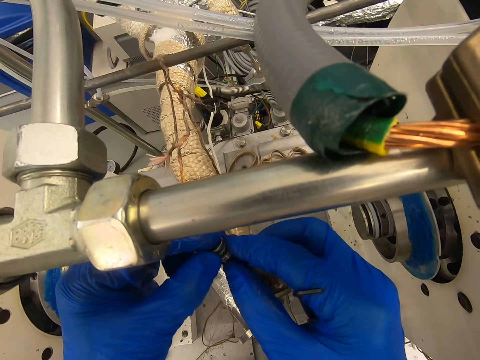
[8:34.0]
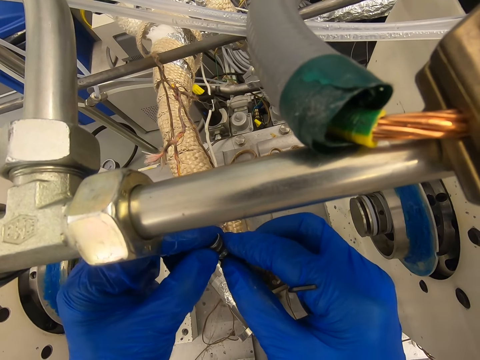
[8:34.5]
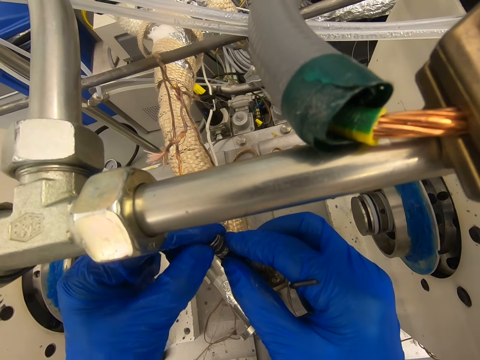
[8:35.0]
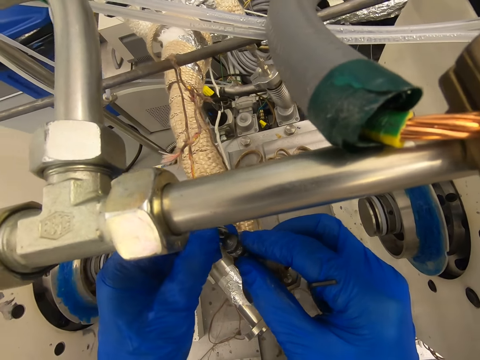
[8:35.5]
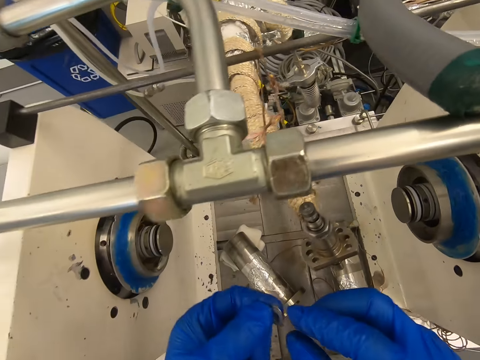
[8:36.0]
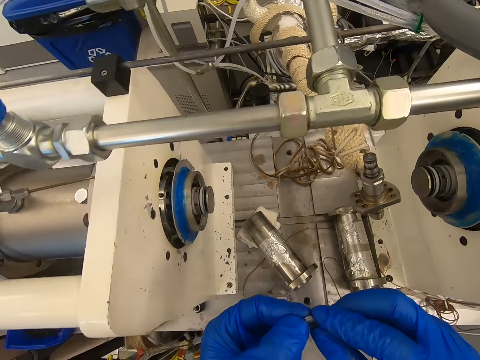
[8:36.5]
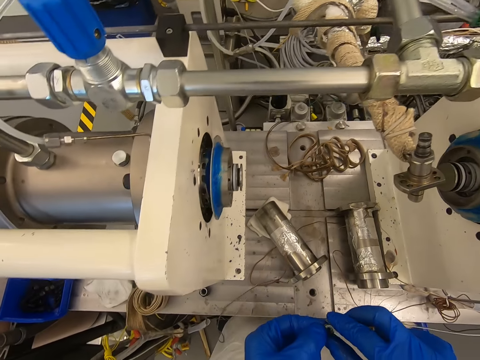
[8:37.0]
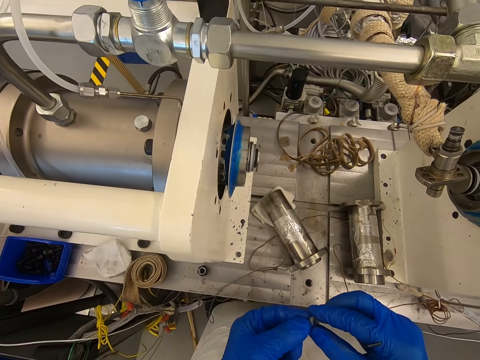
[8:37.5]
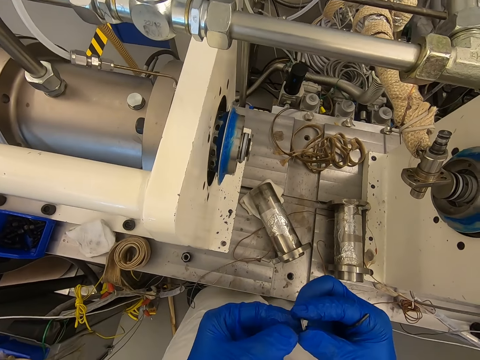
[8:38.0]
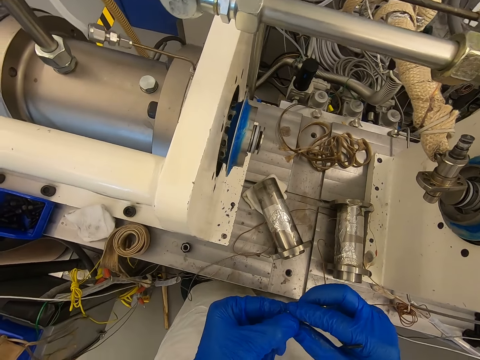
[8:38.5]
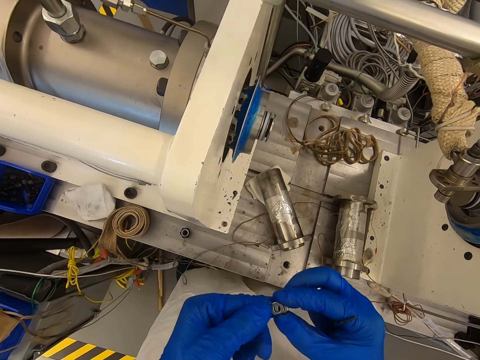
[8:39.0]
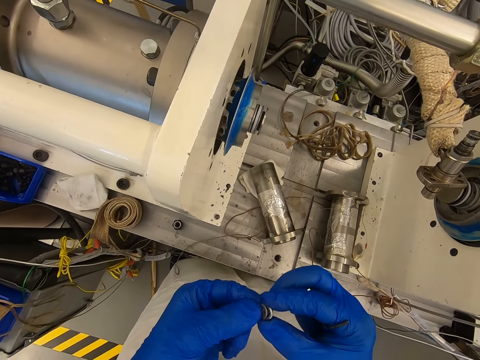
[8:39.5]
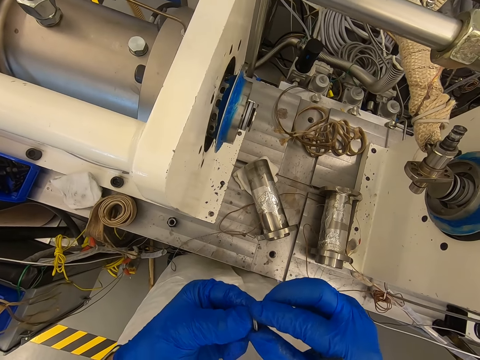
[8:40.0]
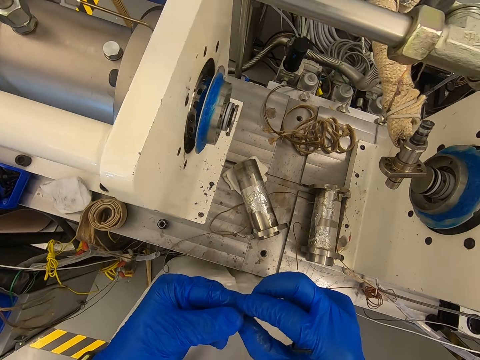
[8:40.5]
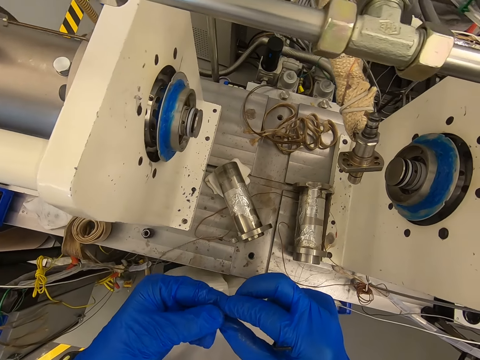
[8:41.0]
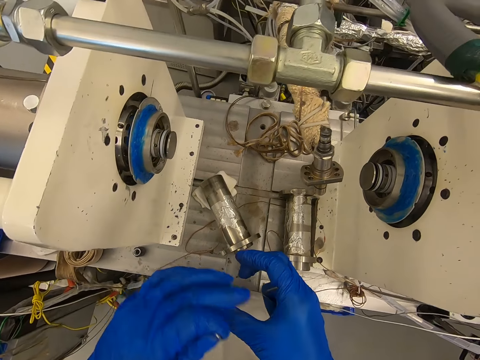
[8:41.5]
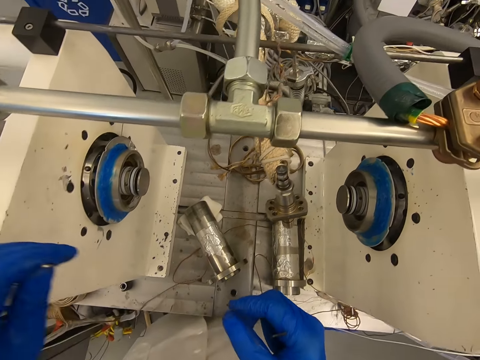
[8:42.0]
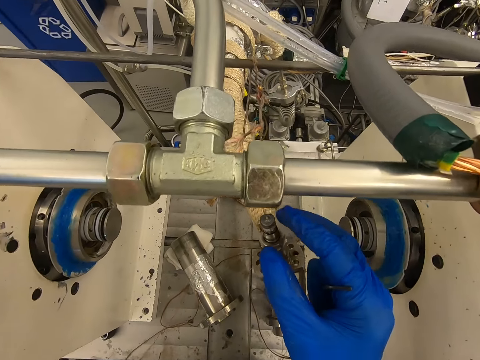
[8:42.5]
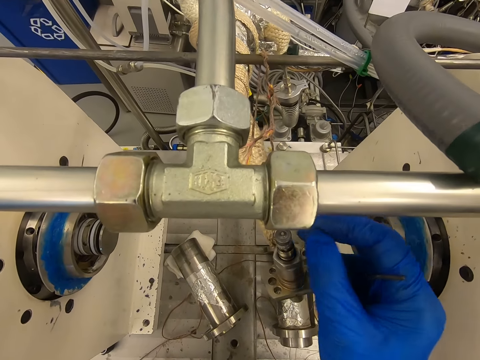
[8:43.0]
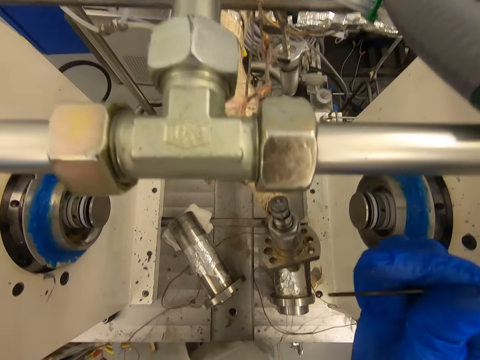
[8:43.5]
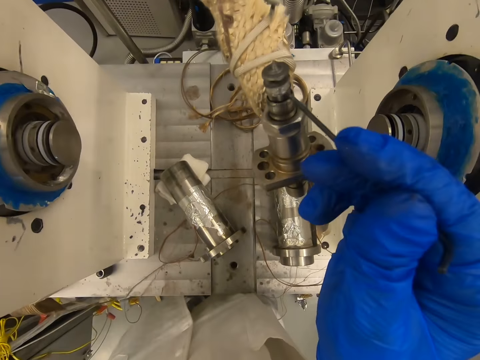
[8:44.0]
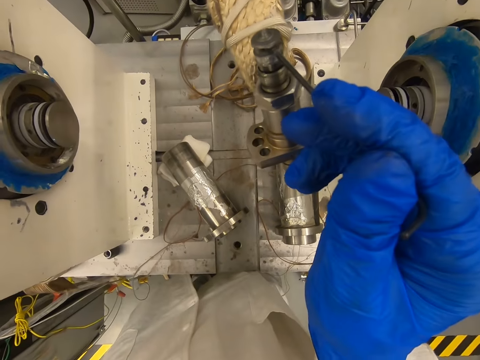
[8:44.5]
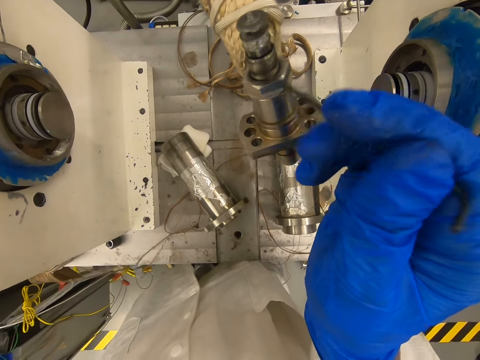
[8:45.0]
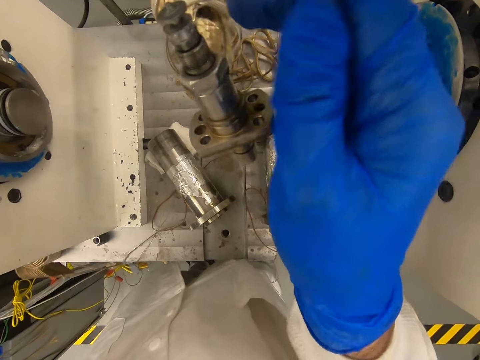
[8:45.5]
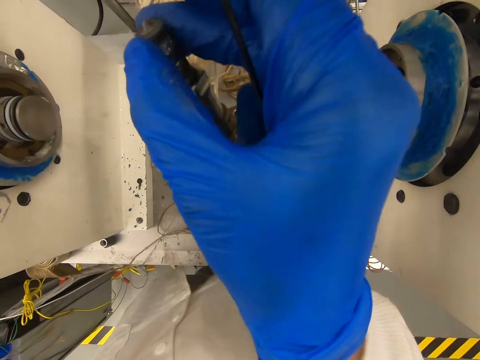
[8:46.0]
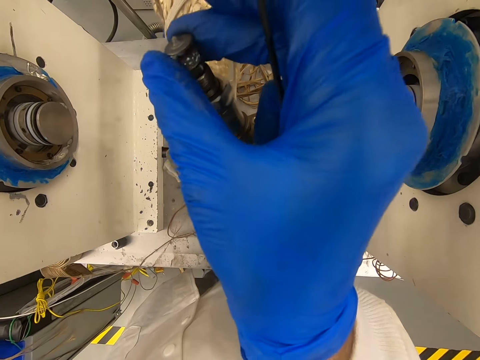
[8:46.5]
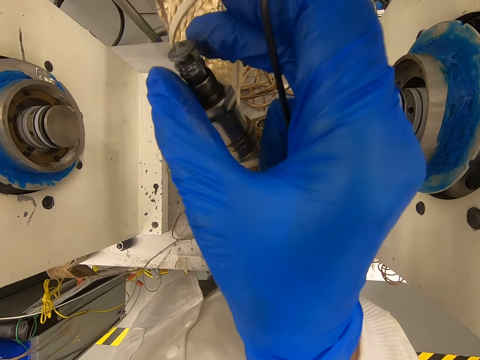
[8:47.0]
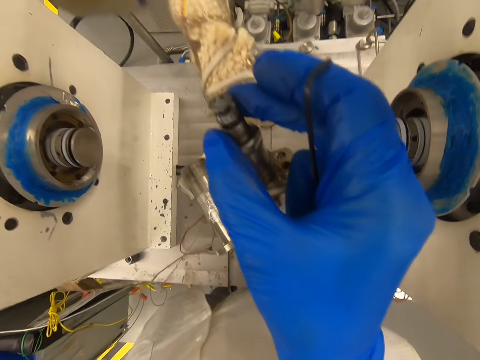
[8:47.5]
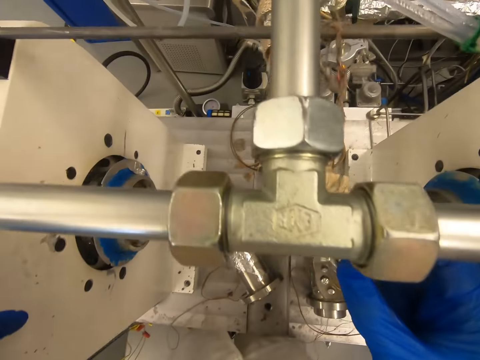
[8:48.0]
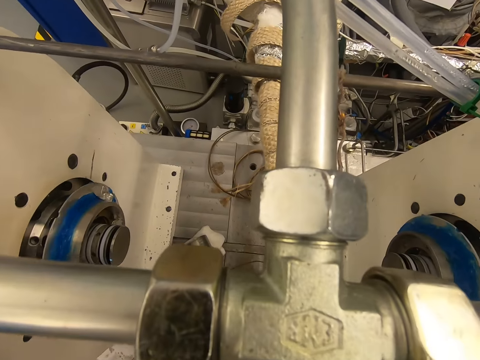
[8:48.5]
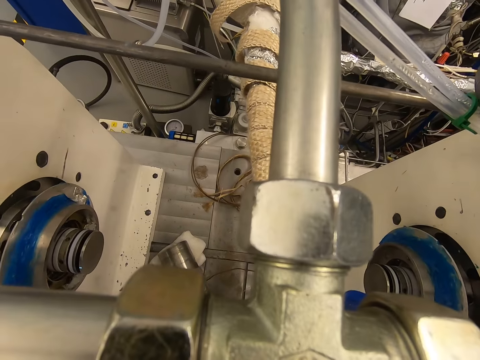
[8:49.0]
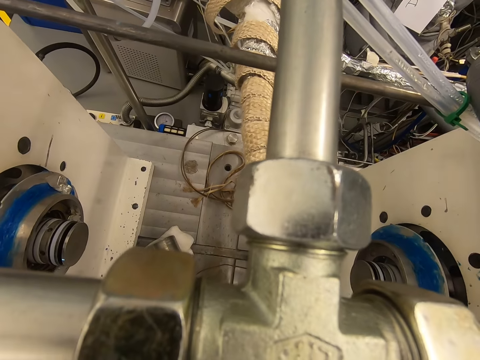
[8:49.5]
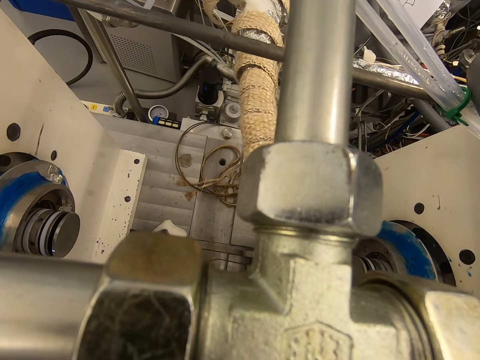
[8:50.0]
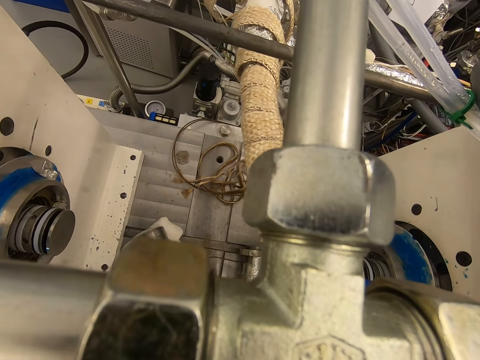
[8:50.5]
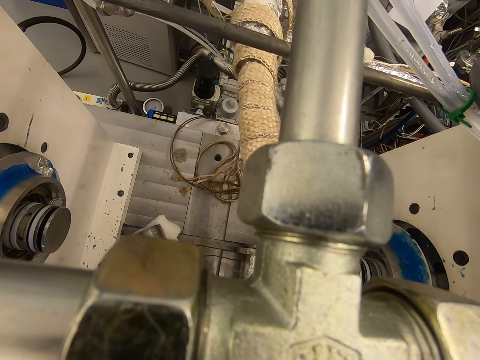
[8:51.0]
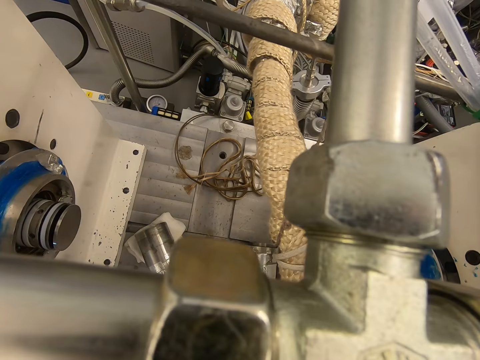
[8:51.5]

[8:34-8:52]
The camera wearer removes the bolt from the nut. They hold the nut. They hold the bolt. They look at the bolt. They touch the nut. They touch the nut with a hex key. They touch the nut. They adjust the bolt. They look at the bolt.

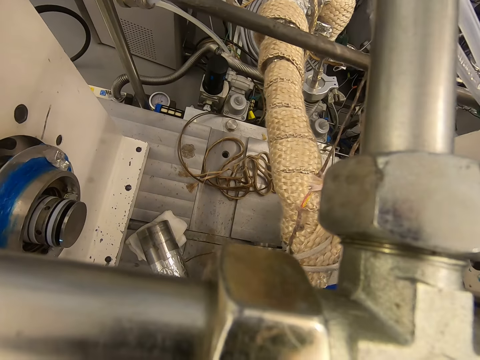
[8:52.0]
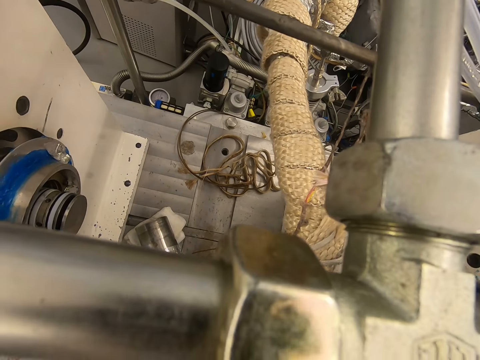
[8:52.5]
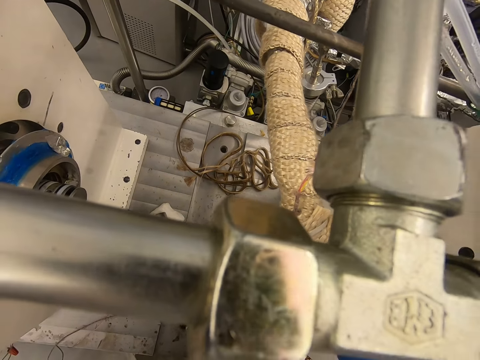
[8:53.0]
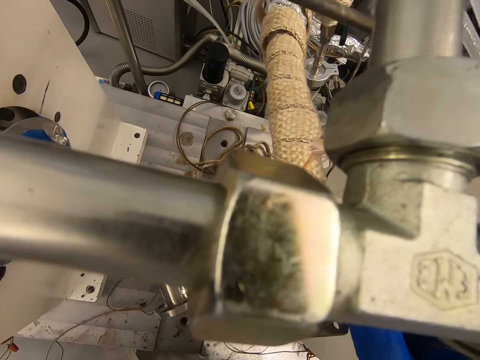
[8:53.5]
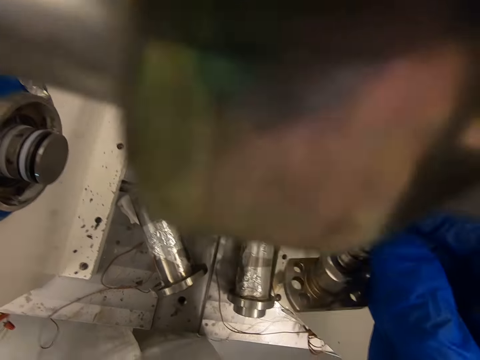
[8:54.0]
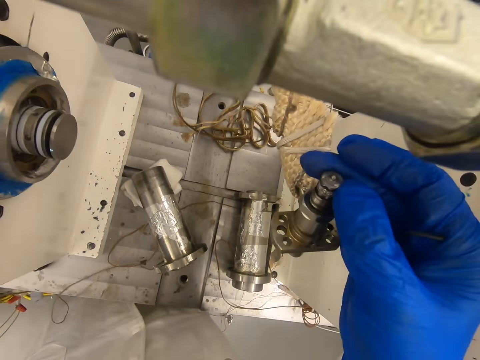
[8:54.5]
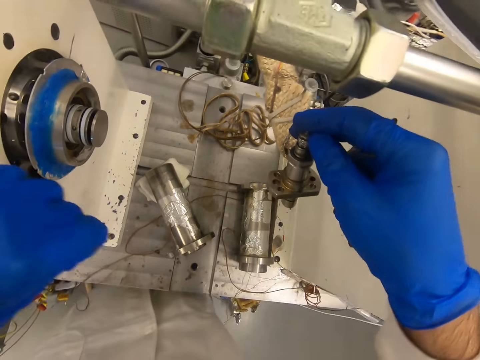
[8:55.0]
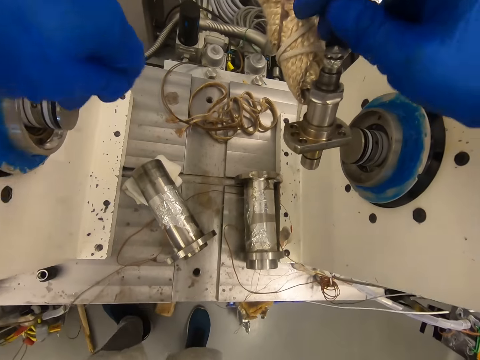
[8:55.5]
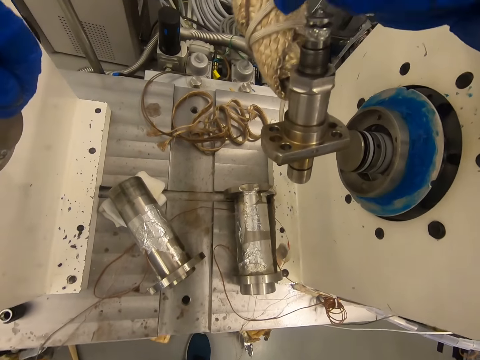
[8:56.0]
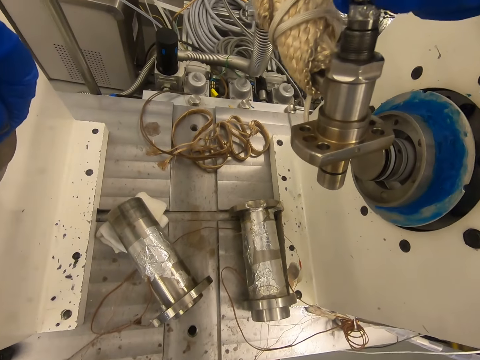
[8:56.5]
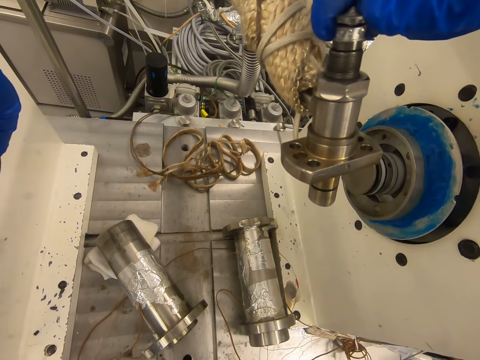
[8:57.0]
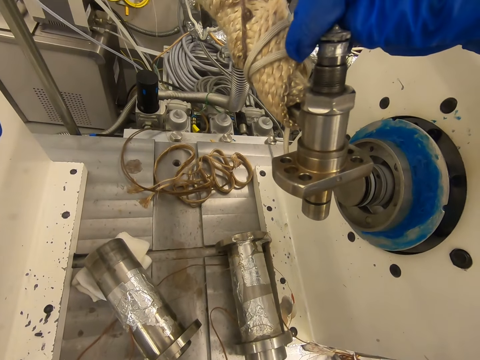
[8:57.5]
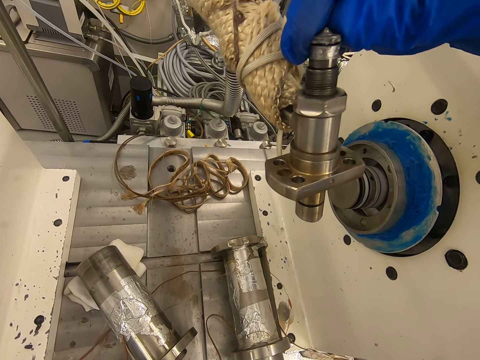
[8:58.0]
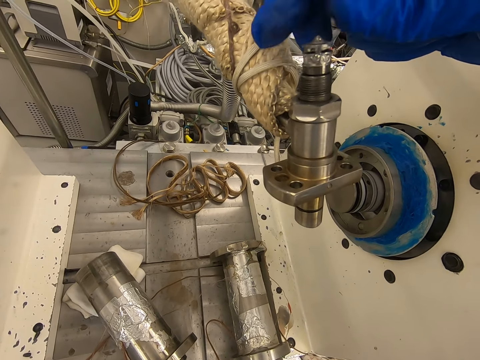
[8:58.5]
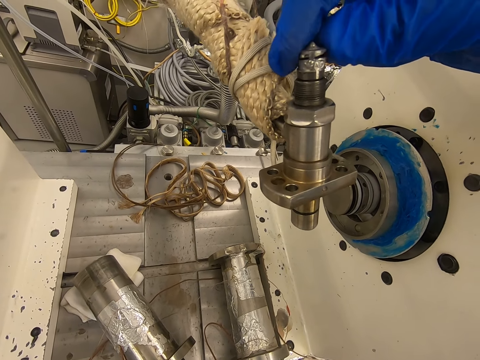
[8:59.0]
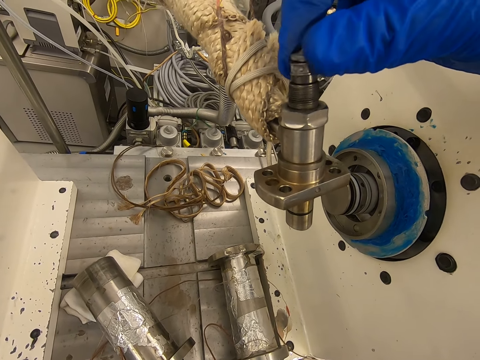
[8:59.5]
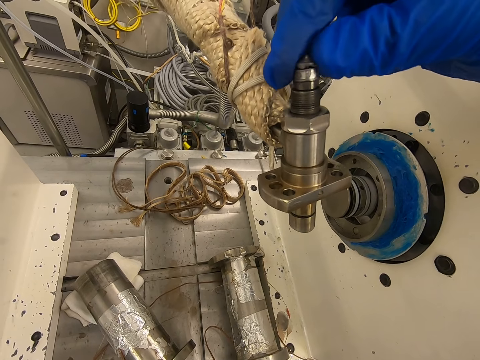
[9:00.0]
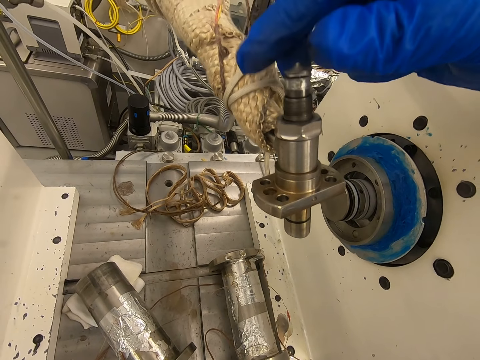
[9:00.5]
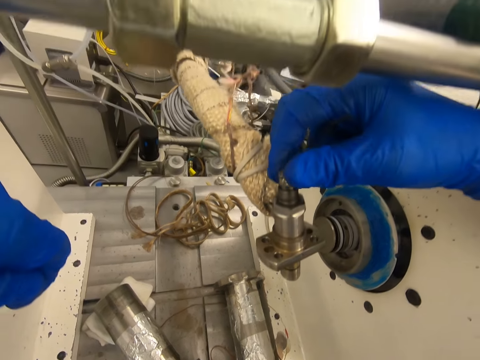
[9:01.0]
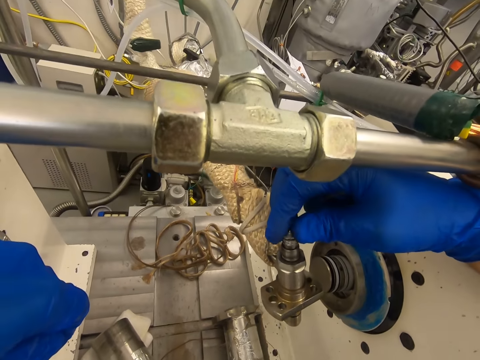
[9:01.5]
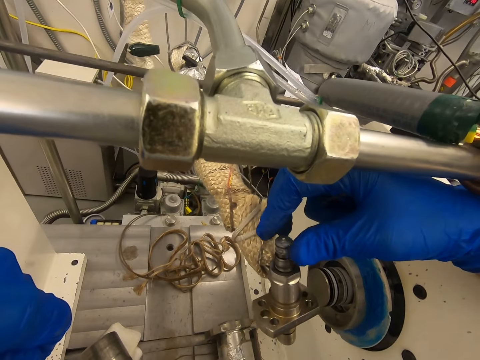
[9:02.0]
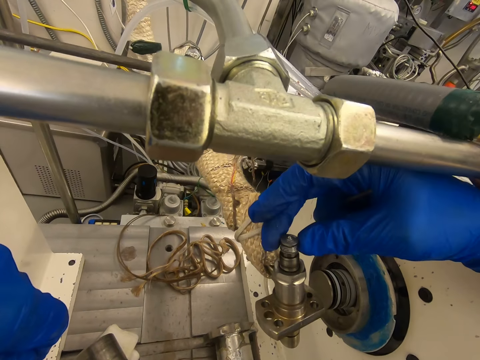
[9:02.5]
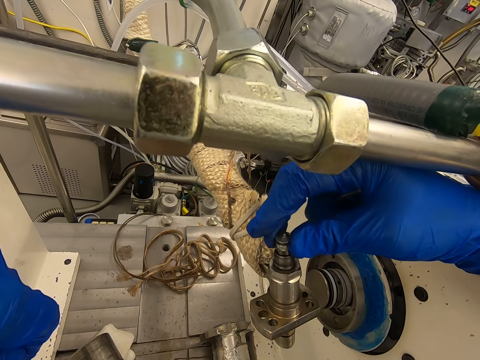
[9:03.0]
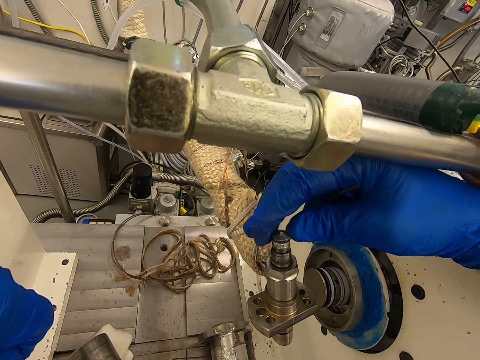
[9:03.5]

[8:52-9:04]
The camera wearer looks at the nut. They rotate the nut.
